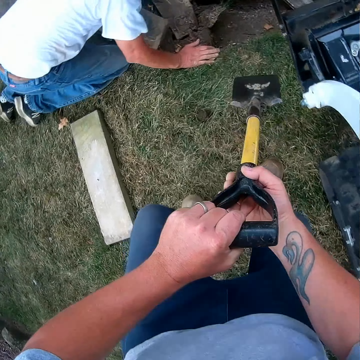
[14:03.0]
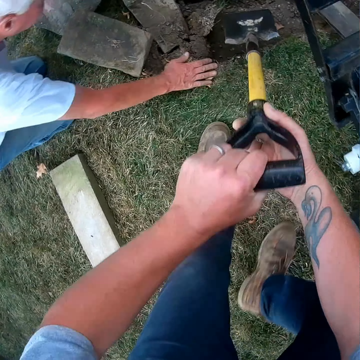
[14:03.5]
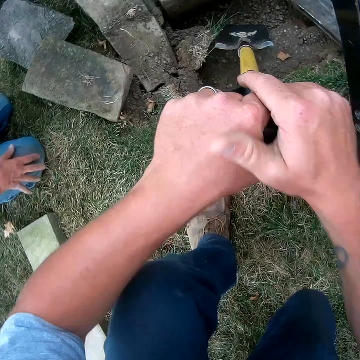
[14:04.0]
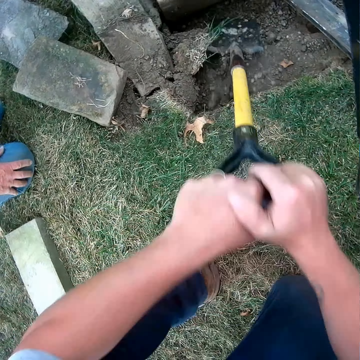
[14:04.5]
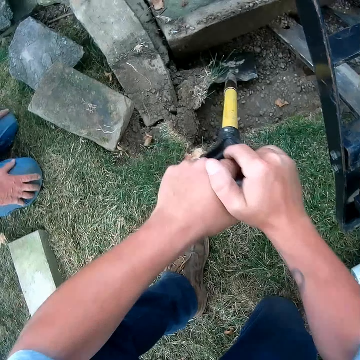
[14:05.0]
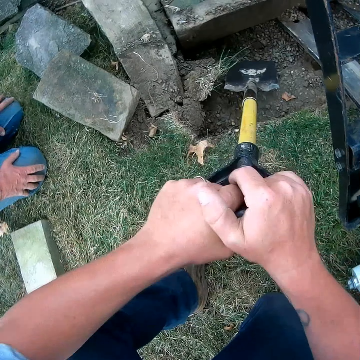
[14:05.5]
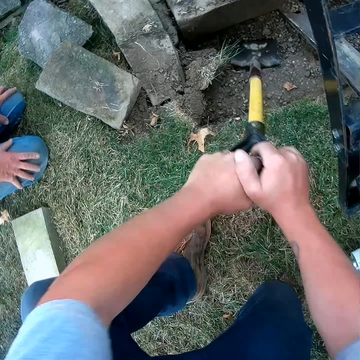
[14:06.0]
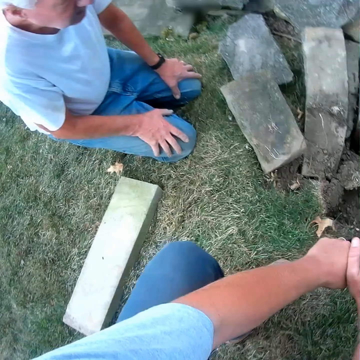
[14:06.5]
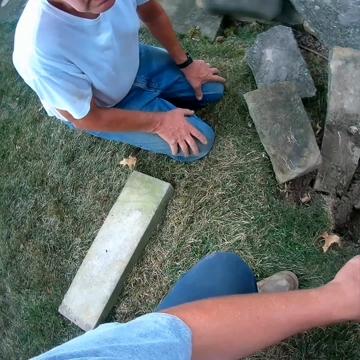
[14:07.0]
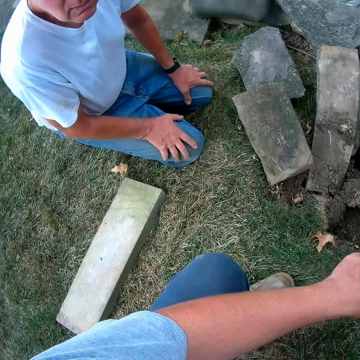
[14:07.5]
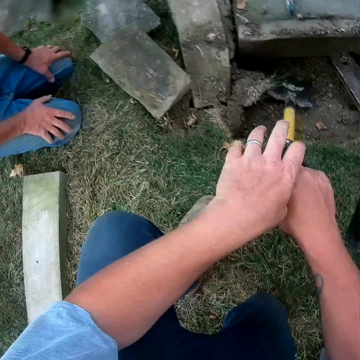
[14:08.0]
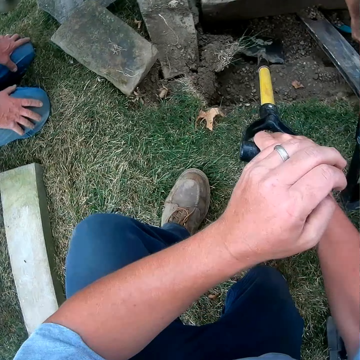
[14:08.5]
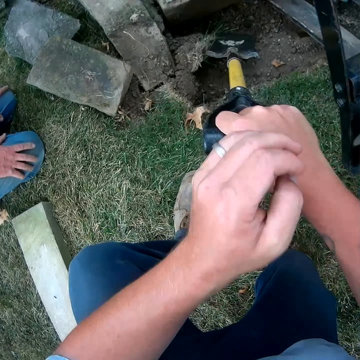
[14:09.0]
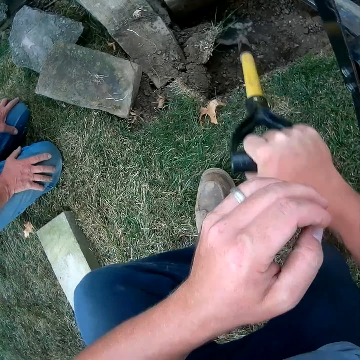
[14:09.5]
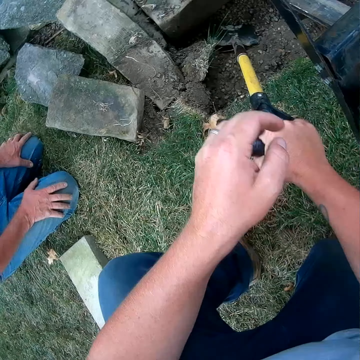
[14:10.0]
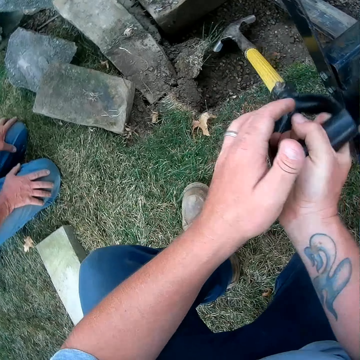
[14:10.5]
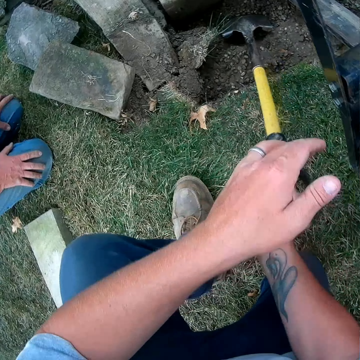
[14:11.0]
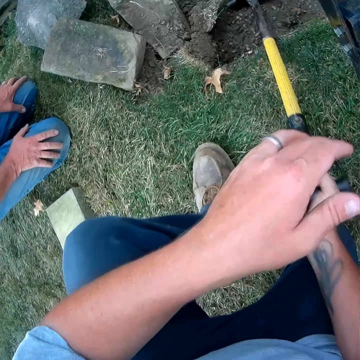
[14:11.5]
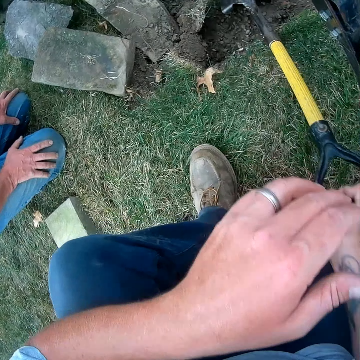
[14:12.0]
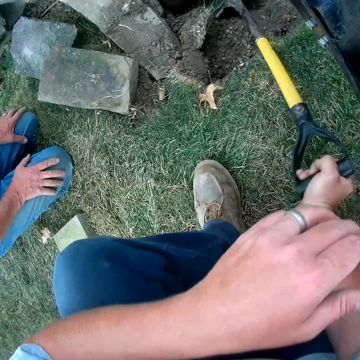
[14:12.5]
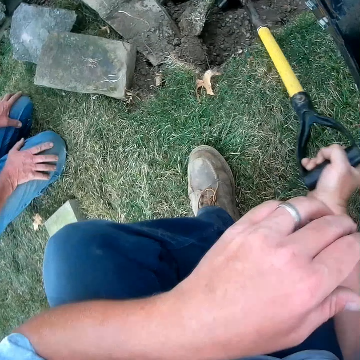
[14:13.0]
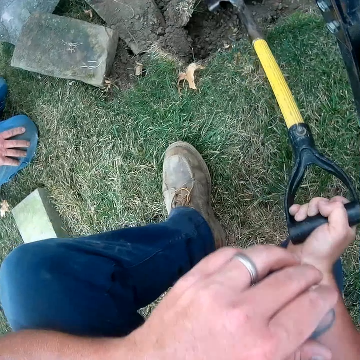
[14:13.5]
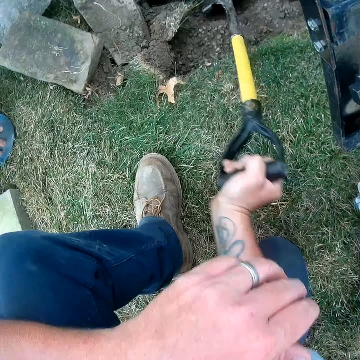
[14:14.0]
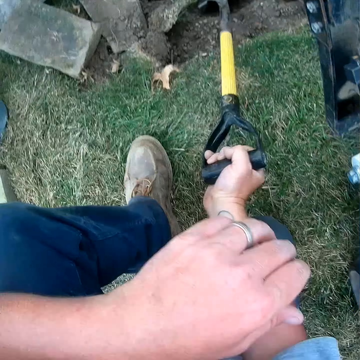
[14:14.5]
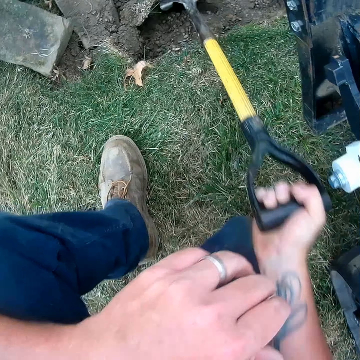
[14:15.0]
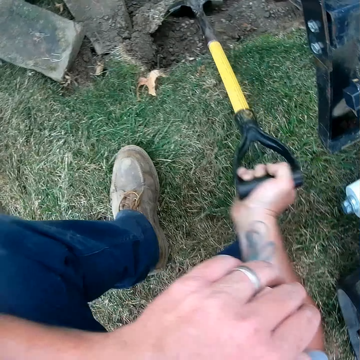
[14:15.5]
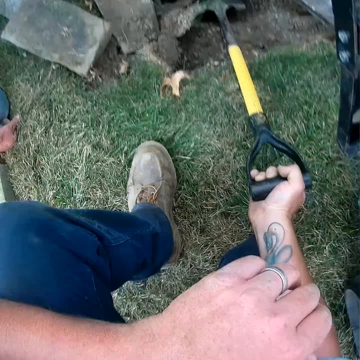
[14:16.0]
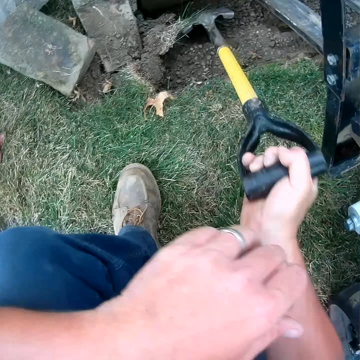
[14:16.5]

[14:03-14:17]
A person bends on the field. The camera wearer digs the soil with a spade. They squat down. They dig the soil with the spade. They stop to dig the soil. They dig the soil with the spade.

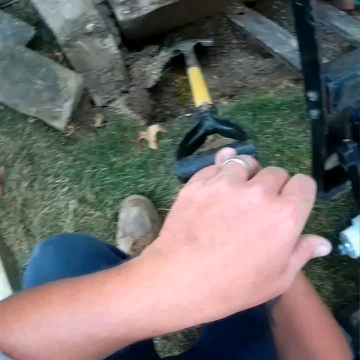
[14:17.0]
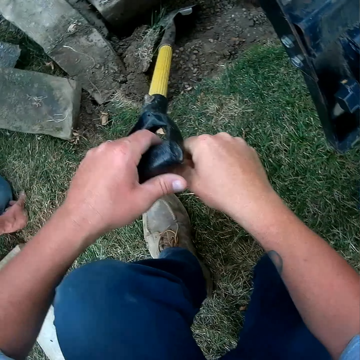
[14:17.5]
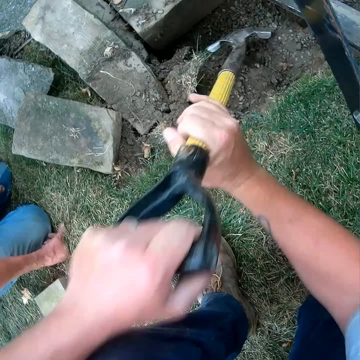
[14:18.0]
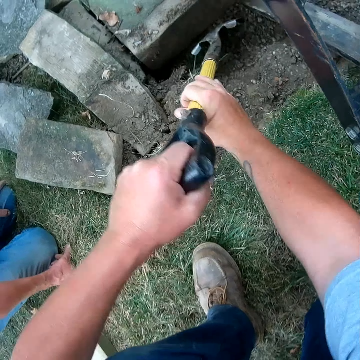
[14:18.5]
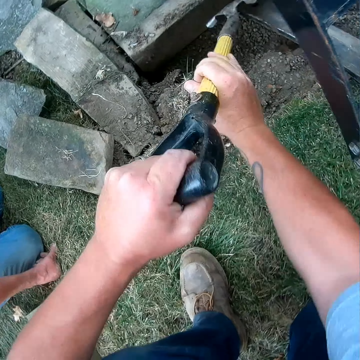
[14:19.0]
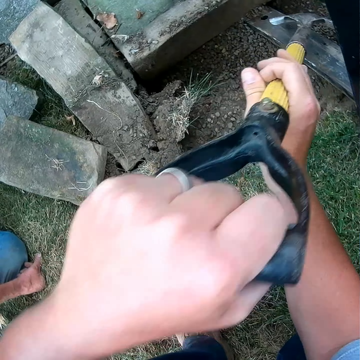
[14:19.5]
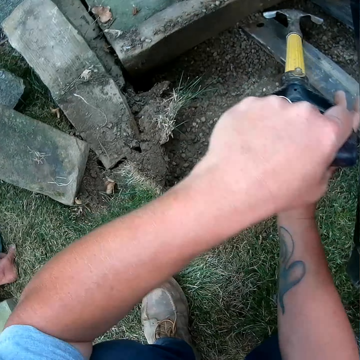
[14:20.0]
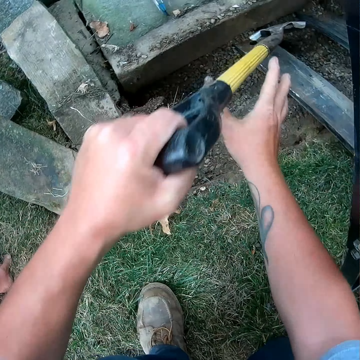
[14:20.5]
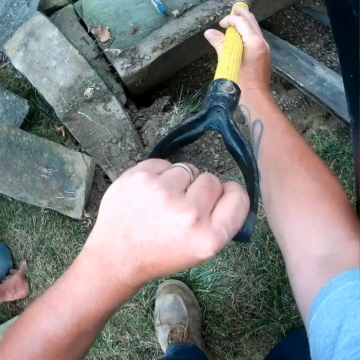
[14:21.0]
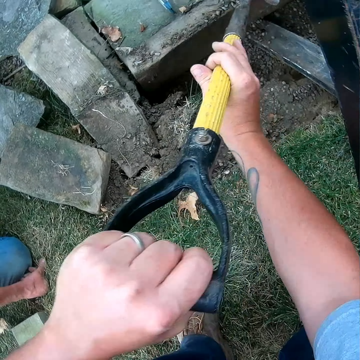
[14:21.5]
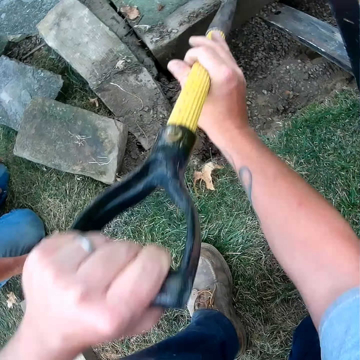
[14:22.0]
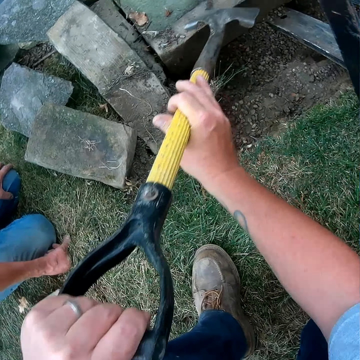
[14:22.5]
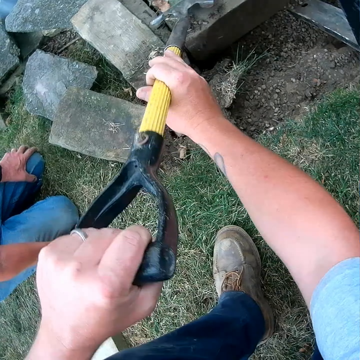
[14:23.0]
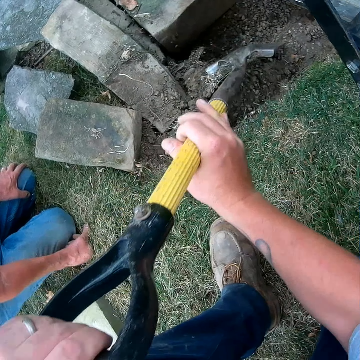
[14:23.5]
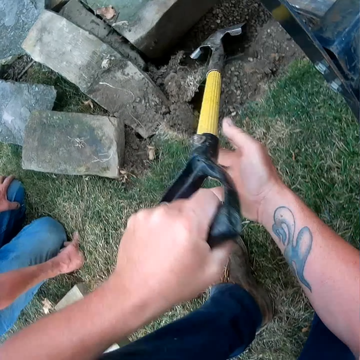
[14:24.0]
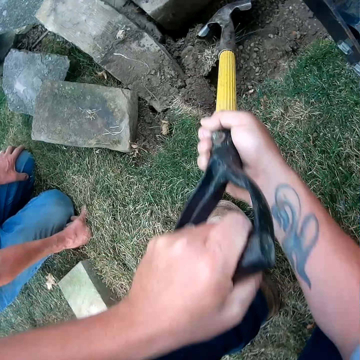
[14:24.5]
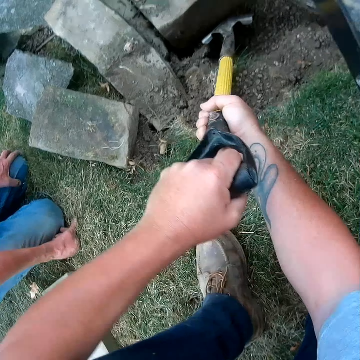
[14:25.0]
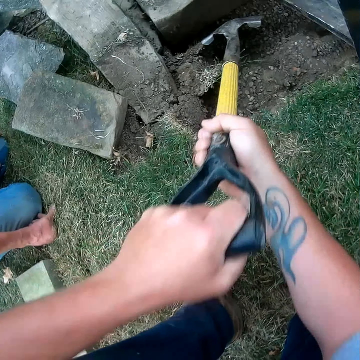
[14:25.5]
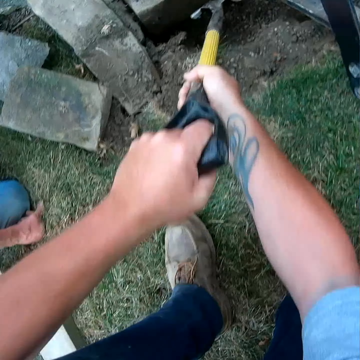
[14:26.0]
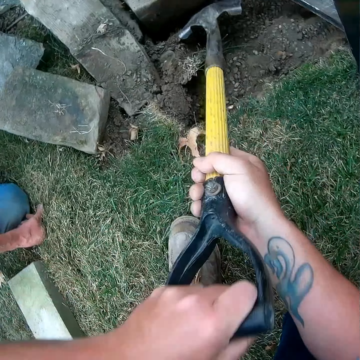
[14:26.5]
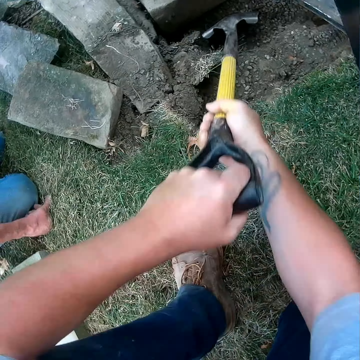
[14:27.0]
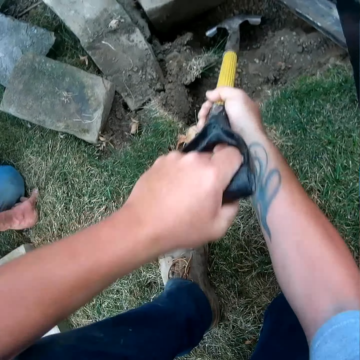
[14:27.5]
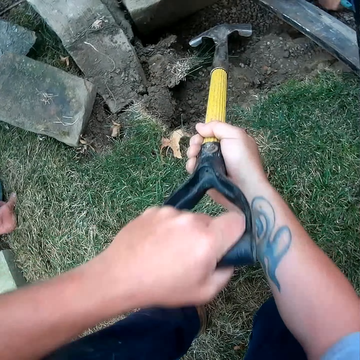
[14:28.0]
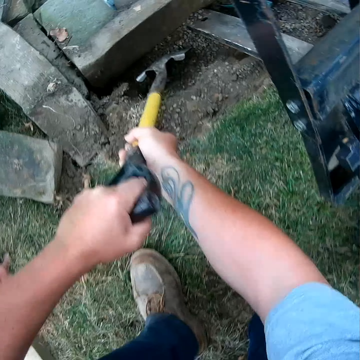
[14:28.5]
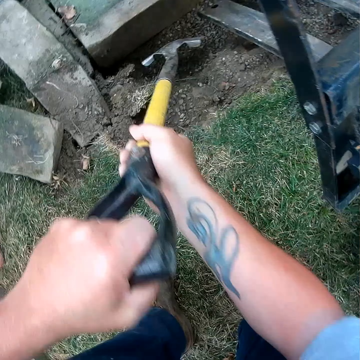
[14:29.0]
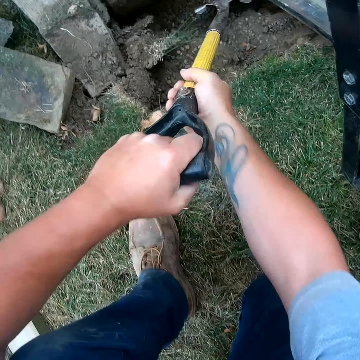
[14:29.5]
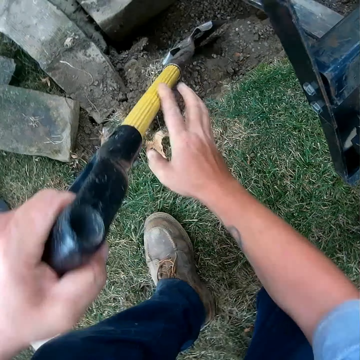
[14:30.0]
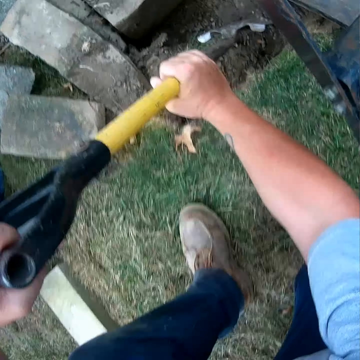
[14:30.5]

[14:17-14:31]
The camera wearer removes the soil from the forks with a spade. They dig the soil with the spade.

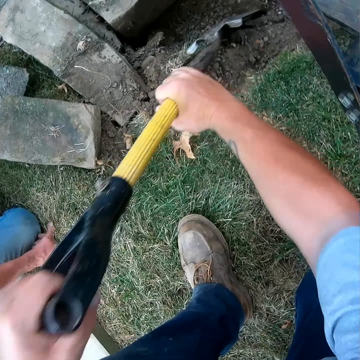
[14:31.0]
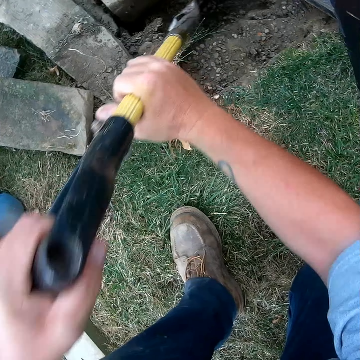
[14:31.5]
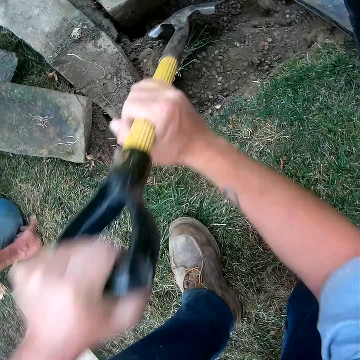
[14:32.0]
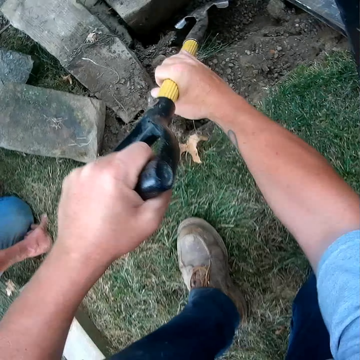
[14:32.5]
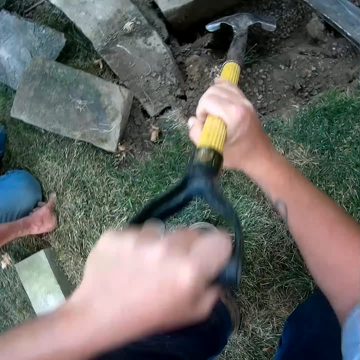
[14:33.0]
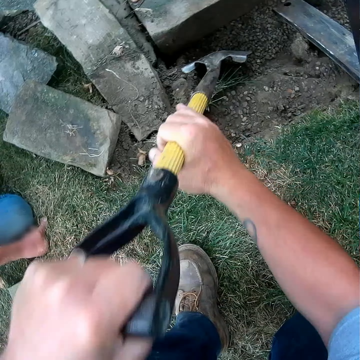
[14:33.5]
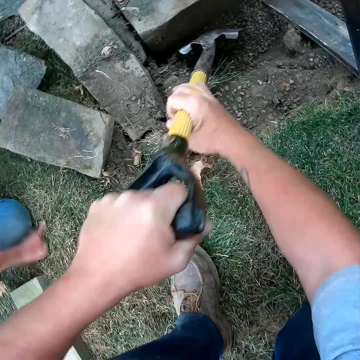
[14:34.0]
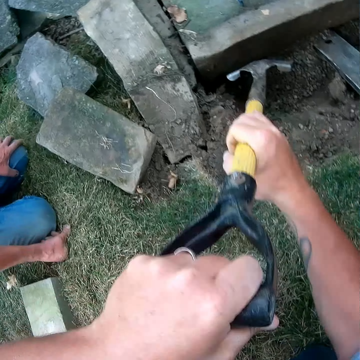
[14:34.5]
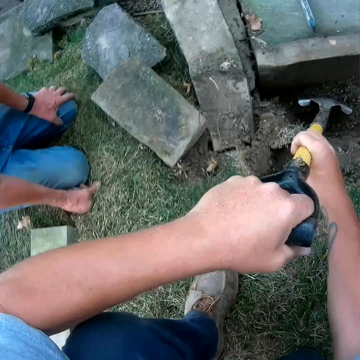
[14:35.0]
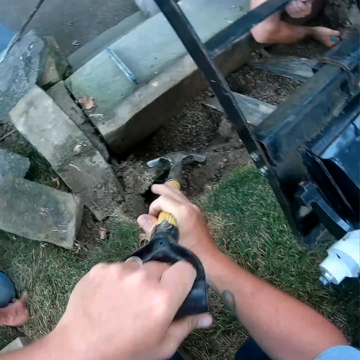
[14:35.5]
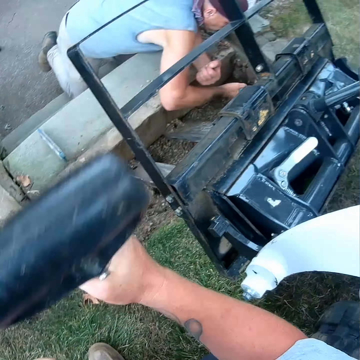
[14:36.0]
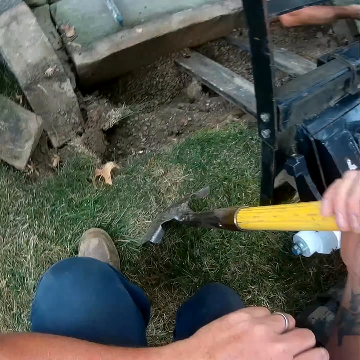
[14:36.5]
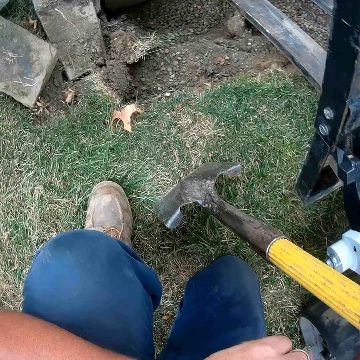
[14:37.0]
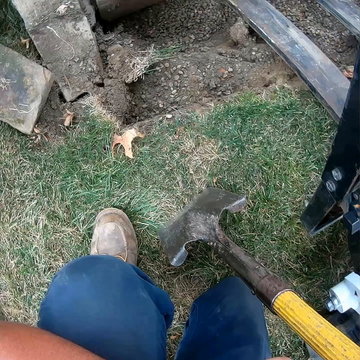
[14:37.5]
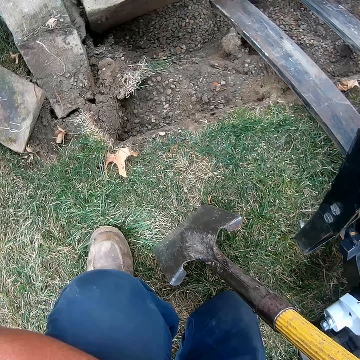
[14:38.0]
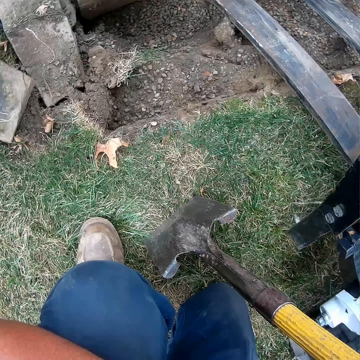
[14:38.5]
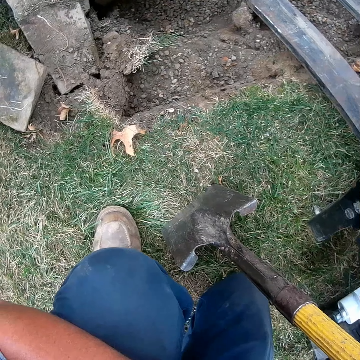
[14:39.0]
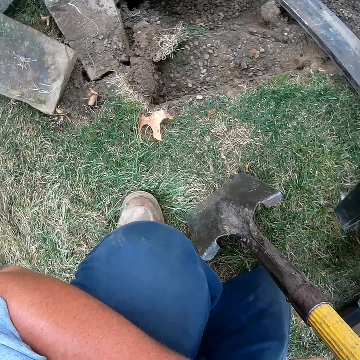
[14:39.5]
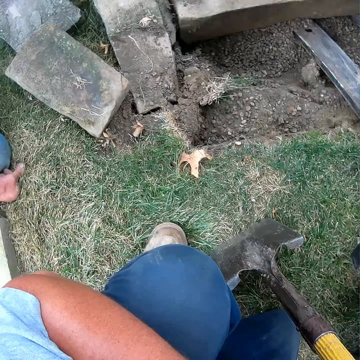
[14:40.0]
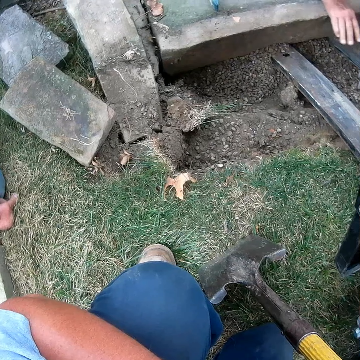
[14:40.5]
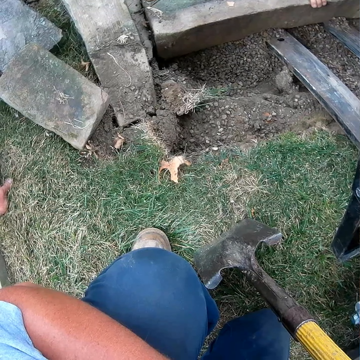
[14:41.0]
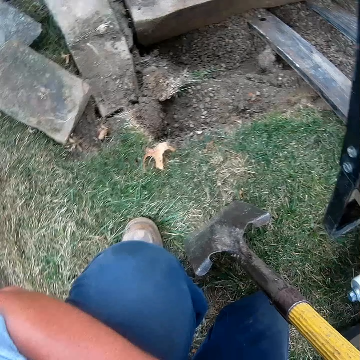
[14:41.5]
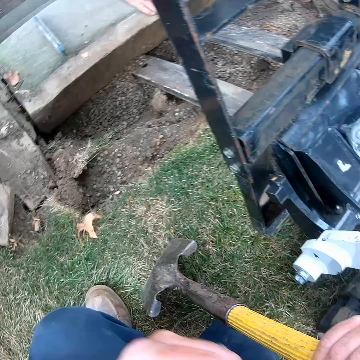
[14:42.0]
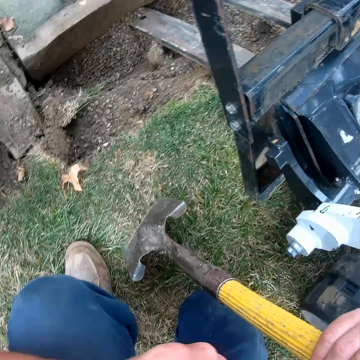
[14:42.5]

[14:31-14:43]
The camera wearer stops to dig the soil. They hold the spade with the hand. They look at the ground.
